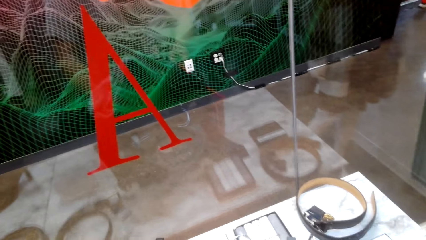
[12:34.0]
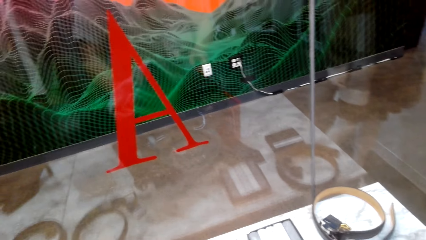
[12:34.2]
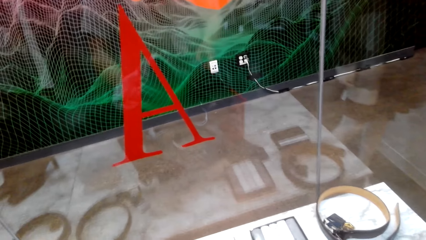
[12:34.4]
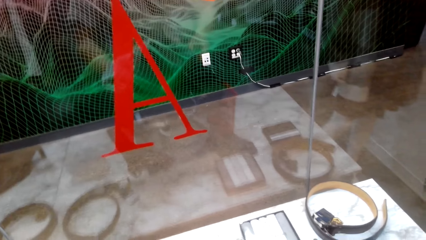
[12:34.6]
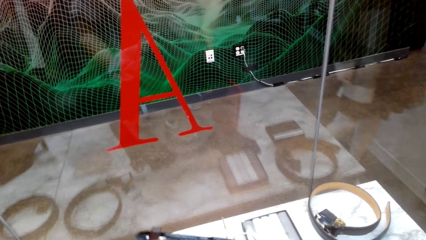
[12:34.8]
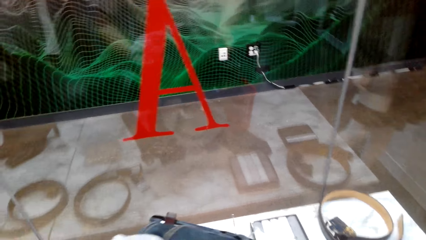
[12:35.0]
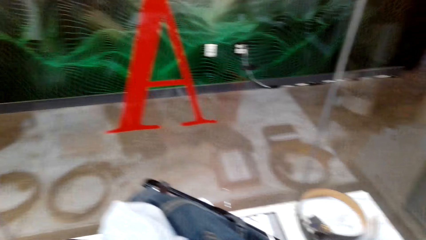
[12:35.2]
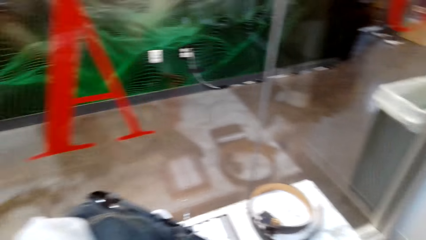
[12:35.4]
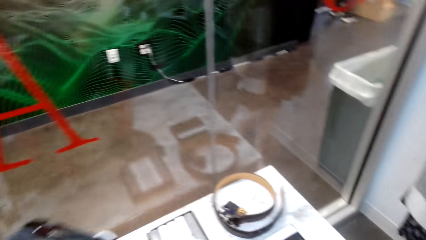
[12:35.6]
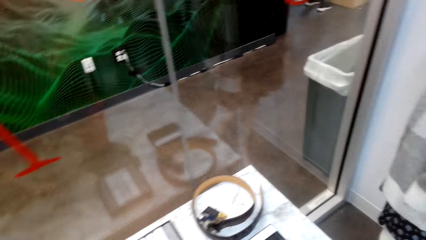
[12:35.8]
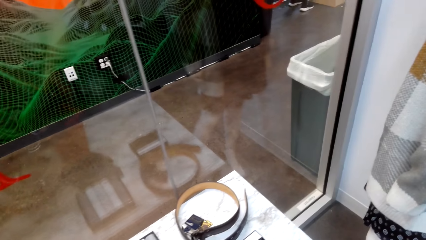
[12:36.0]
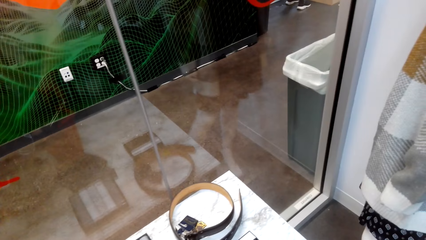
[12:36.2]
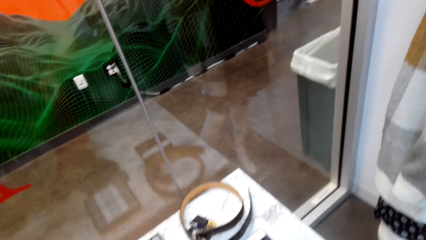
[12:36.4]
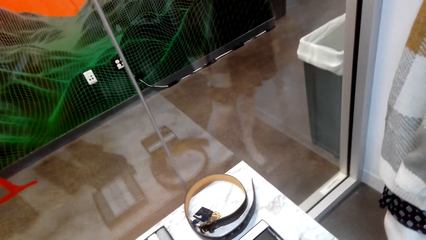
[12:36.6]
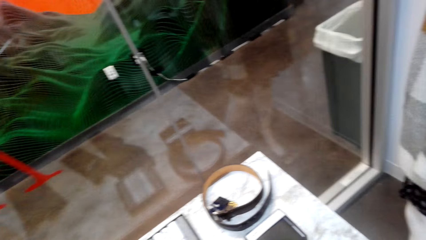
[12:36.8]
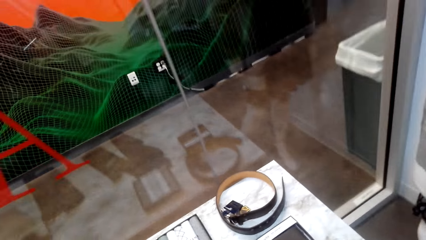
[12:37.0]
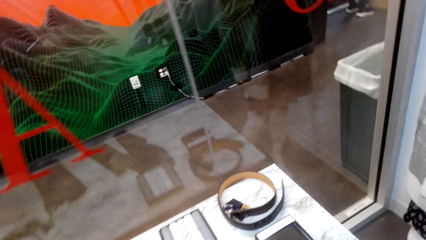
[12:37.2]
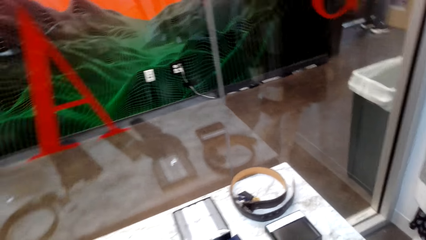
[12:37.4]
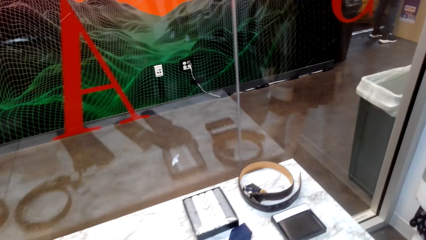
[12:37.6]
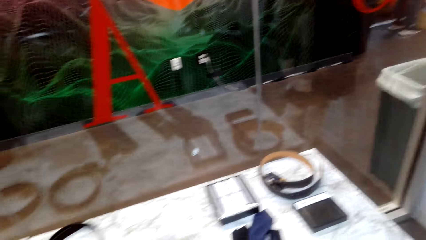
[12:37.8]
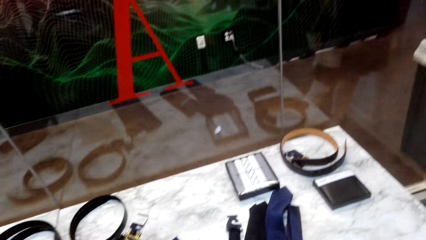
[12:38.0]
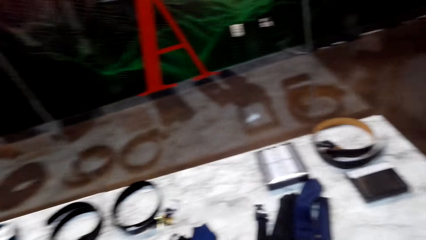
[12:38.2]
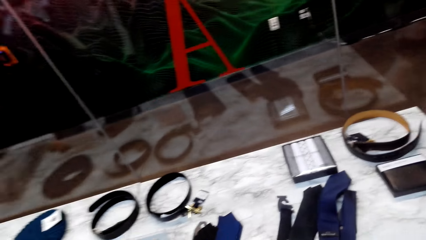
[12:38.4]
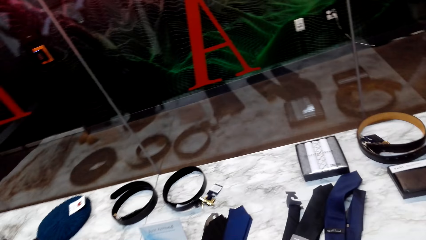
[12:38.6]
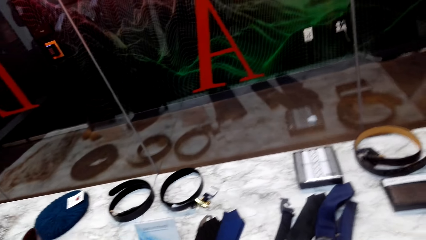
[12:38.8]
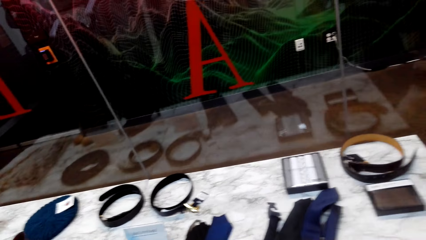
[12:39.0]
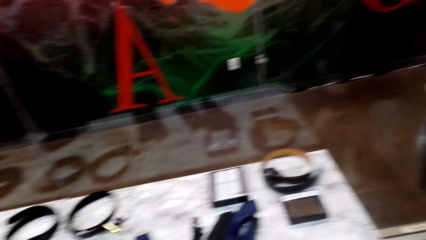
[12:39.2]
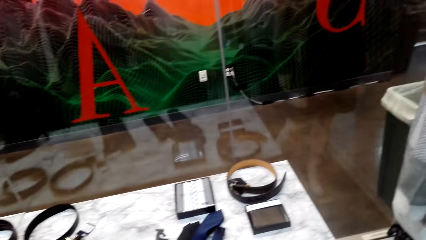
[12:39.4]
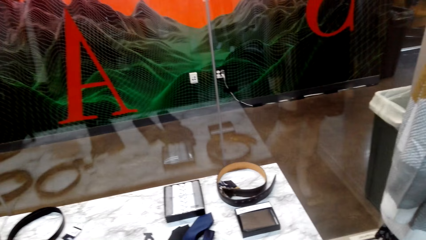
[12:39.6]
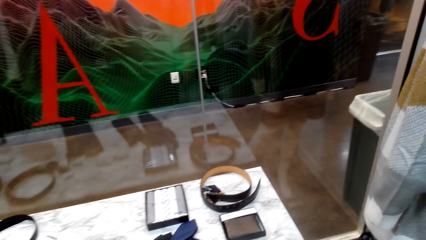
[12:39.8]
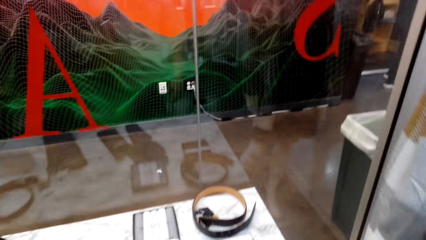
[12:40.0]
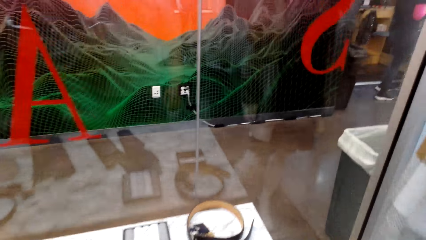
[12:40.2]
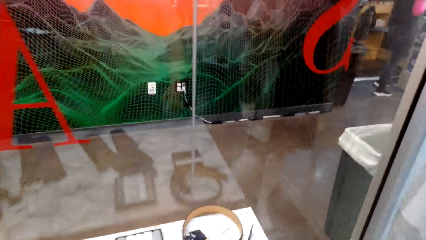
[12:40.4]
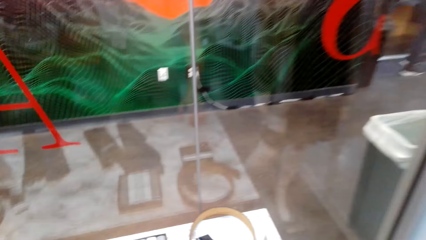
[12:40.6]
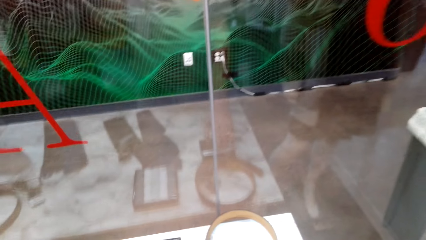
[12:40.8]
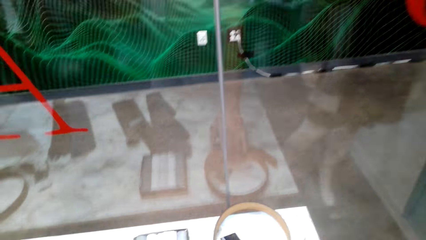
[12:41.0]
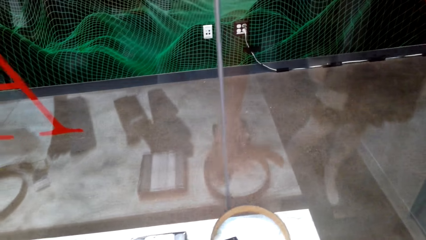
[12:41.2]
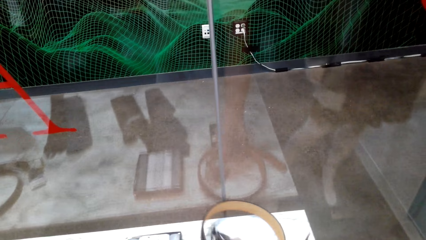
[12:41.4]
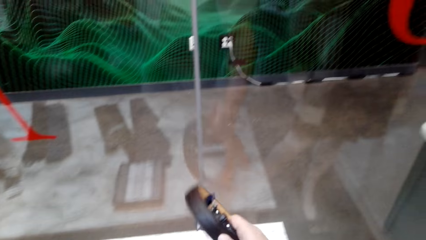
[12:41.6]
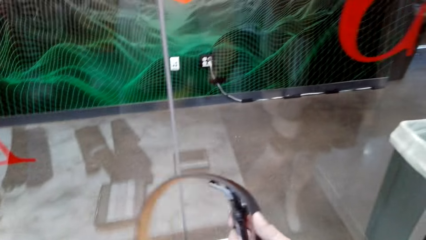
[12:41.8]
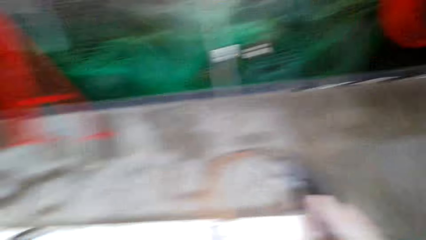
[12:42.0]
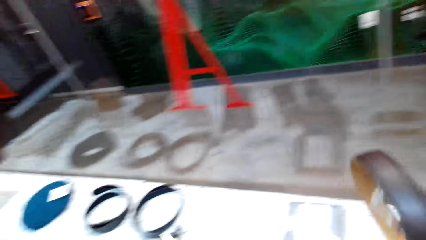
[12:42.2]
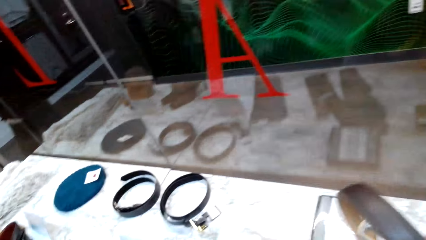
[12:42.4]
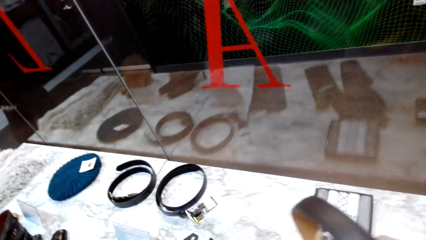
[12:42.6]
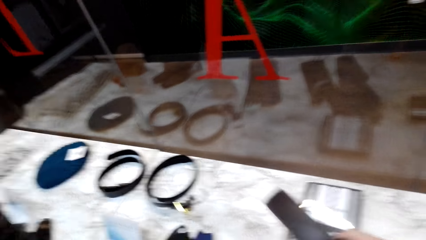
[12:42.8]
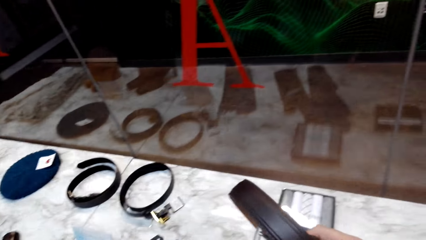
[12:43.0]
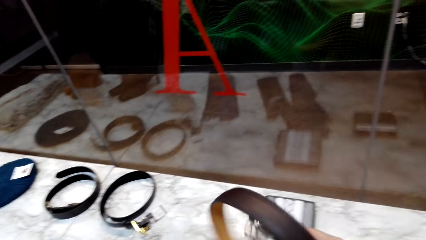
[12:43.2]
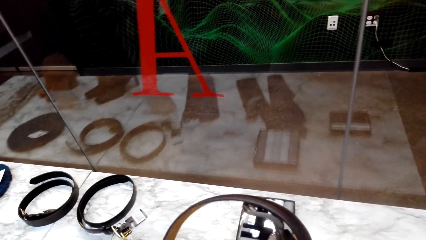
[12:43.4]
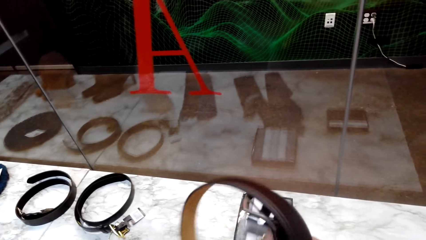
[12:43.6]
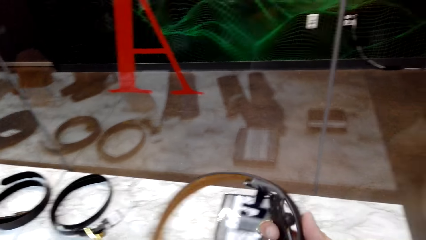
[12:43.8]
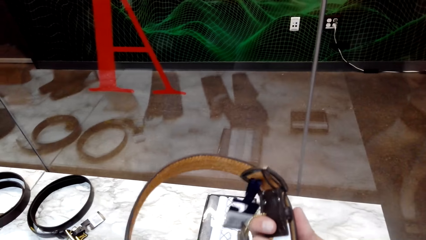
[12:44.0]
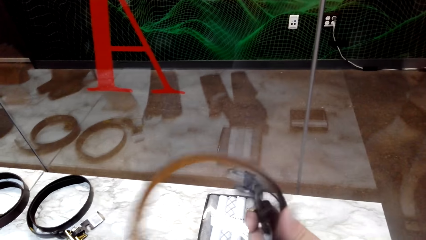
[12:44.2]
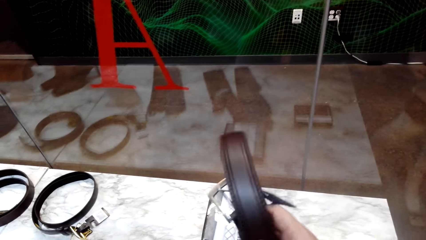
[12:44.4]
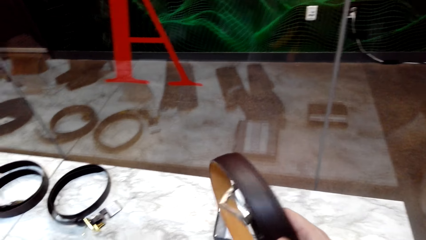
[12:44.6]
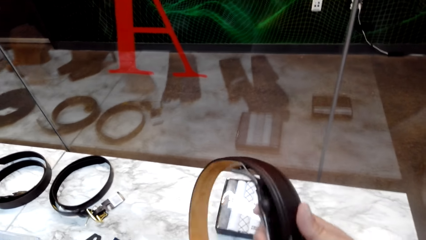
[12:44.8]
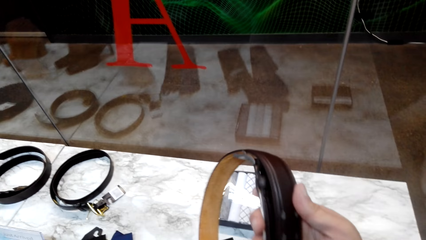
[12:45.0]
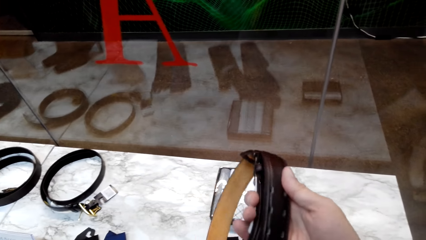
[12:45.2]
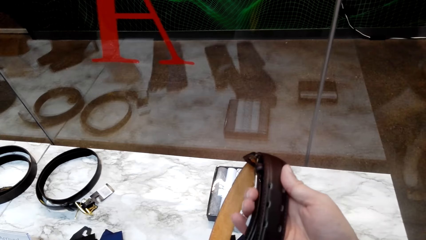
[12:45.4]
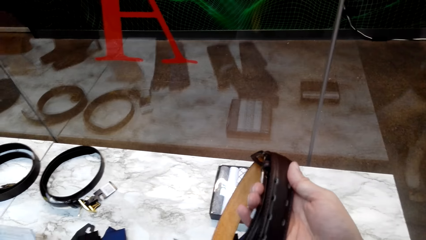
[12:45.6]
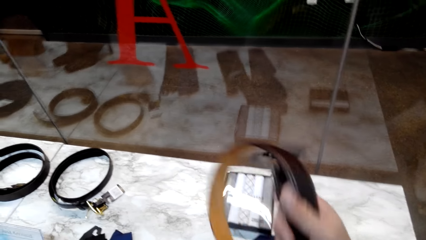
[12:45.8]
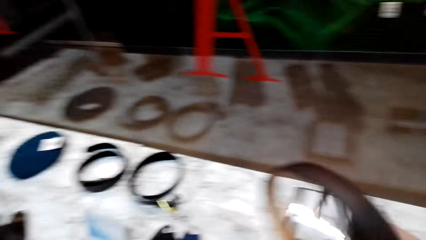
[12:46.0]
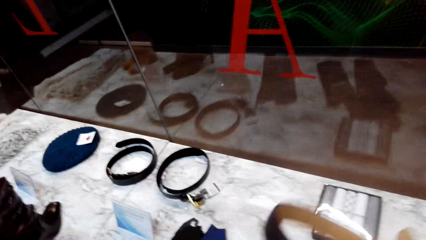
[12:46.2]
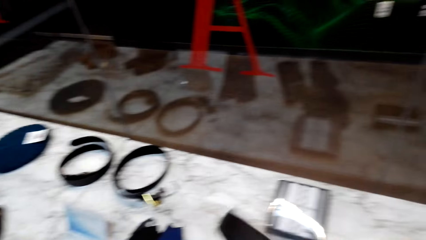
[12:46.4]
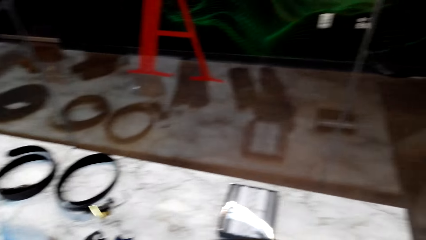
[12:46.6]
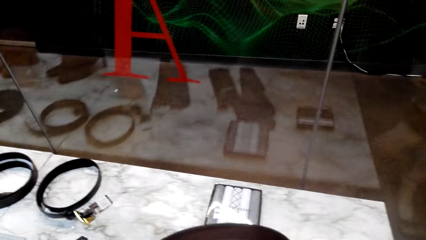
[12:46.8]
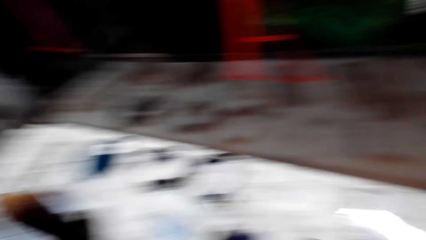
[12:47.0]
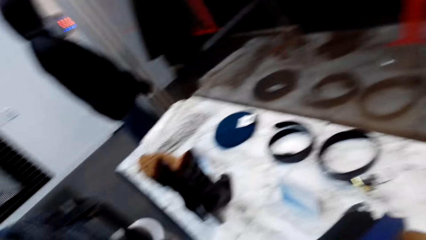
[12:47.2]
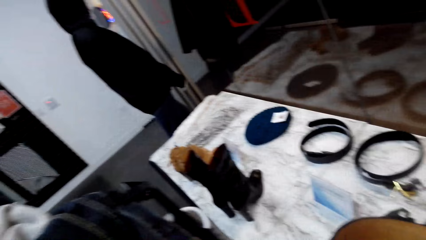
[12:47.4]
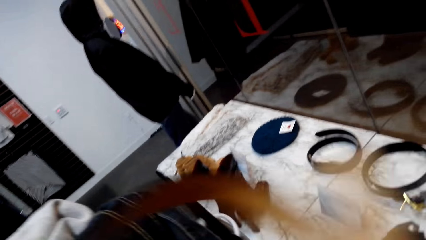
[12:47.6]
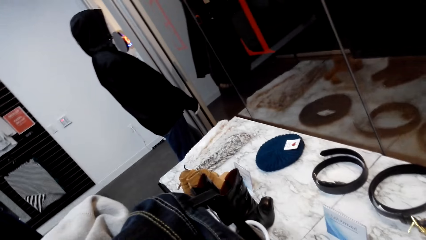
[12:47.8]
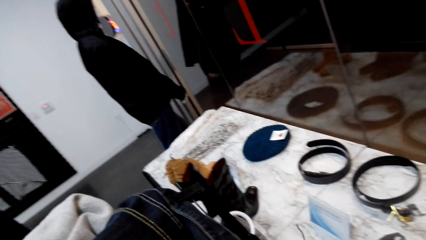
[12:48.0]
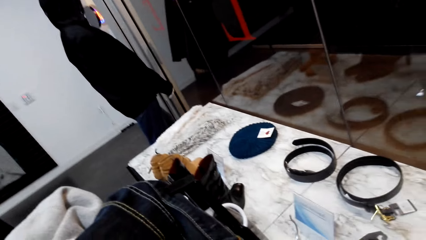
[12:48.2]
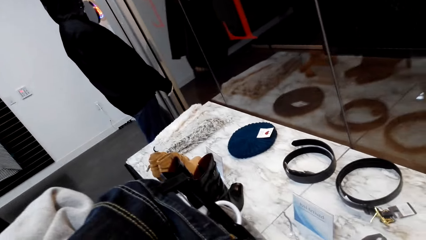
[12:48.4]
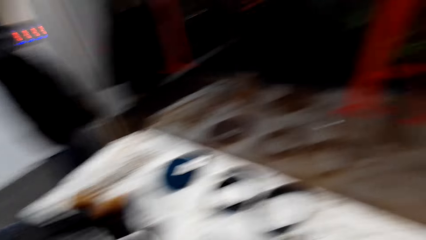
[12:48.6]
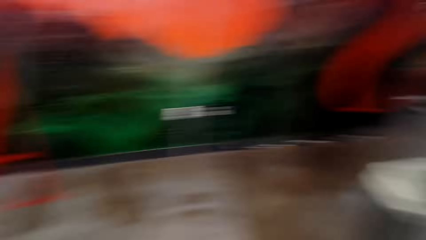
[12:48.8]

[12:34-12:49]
The camera wearer takes the belt from the table. They put the belt in the tray.
